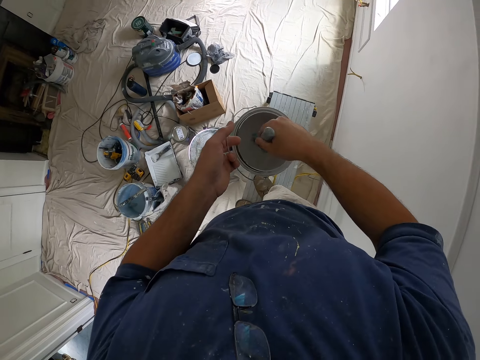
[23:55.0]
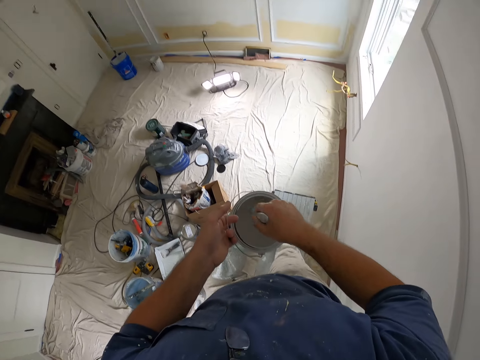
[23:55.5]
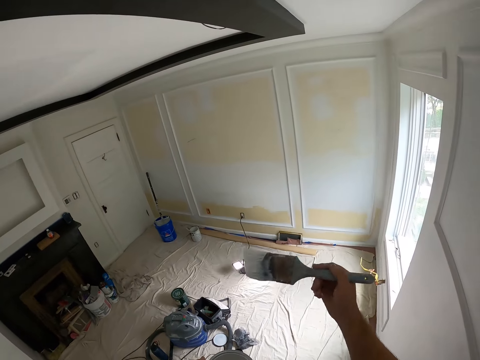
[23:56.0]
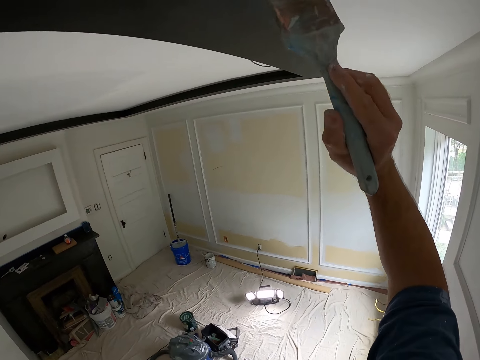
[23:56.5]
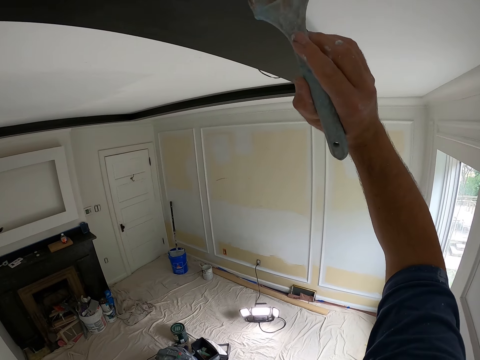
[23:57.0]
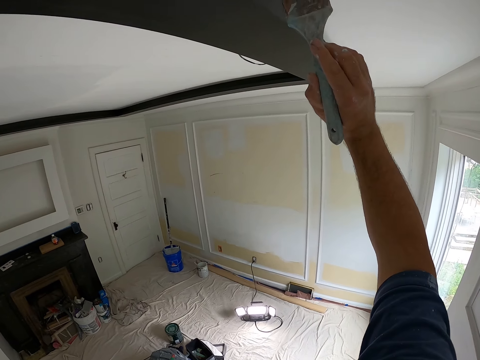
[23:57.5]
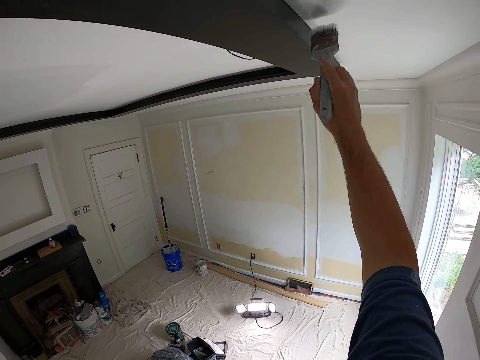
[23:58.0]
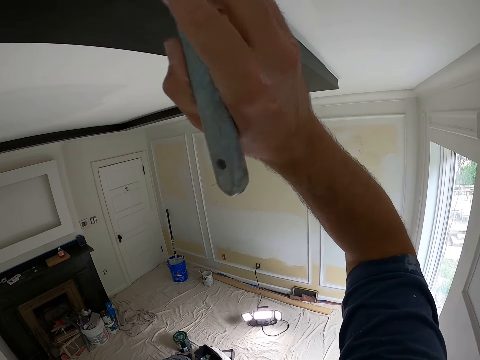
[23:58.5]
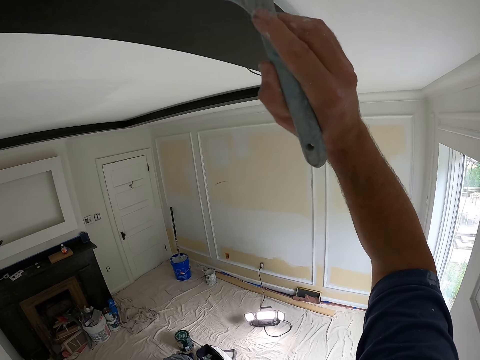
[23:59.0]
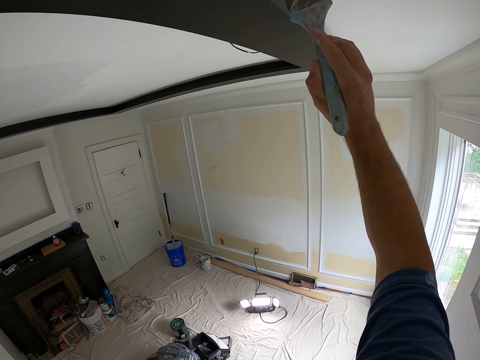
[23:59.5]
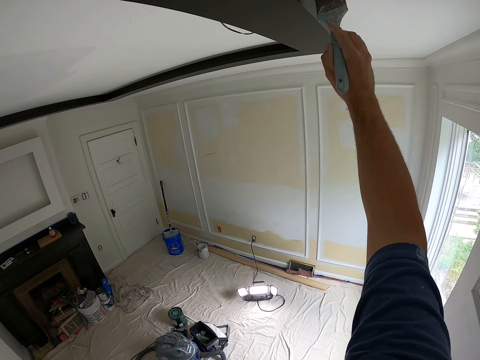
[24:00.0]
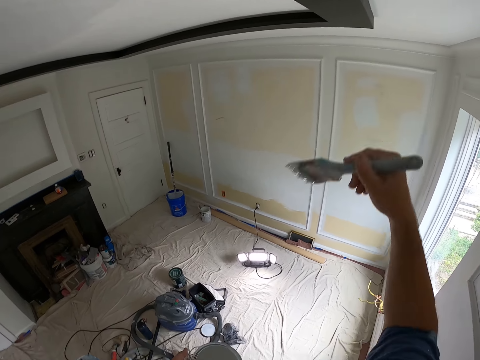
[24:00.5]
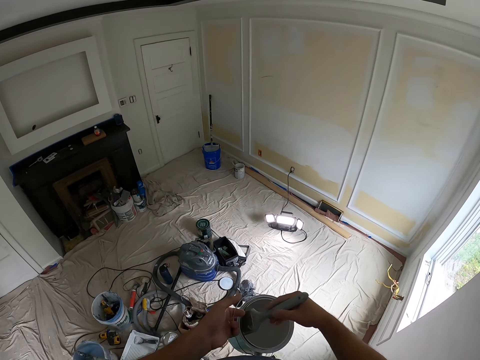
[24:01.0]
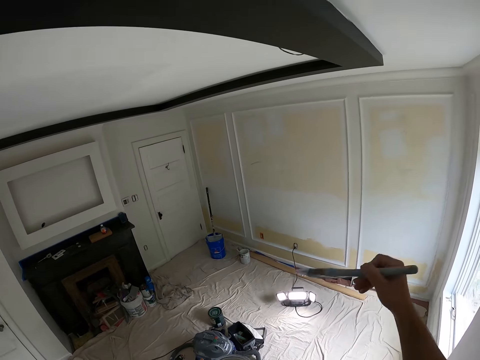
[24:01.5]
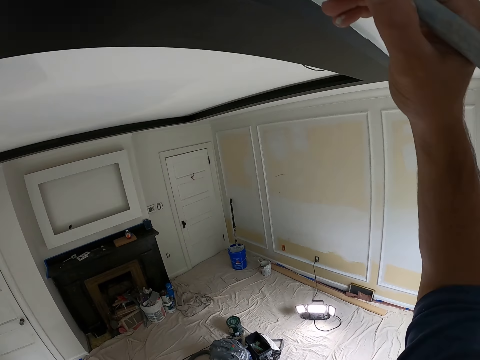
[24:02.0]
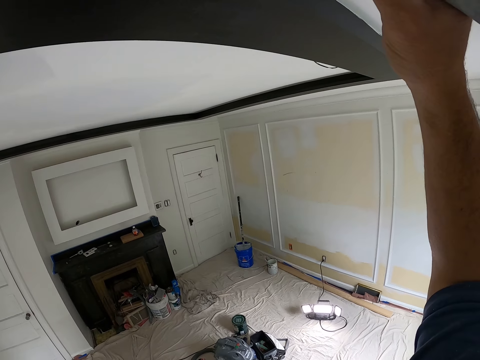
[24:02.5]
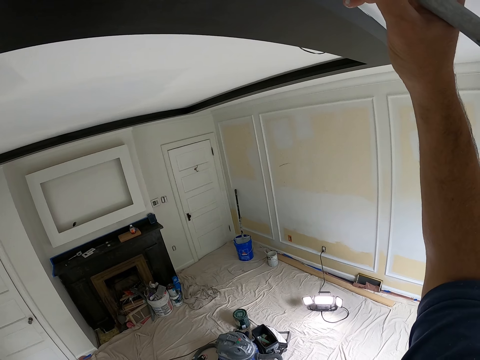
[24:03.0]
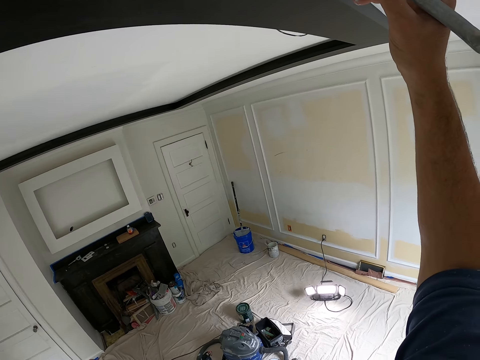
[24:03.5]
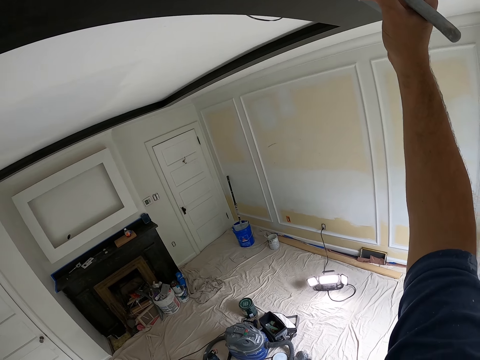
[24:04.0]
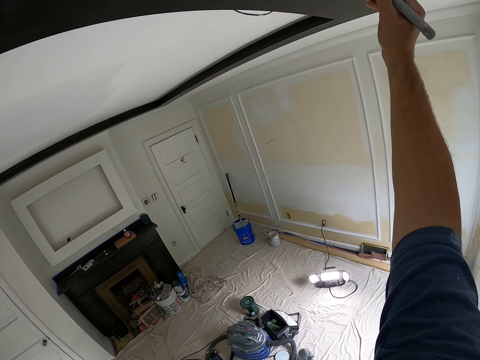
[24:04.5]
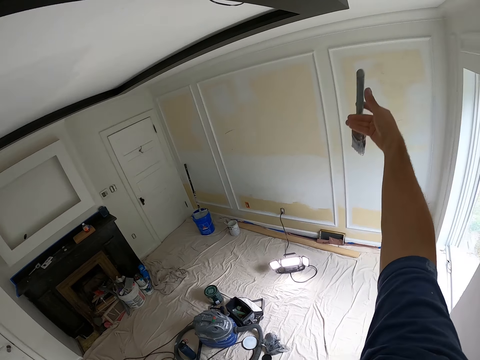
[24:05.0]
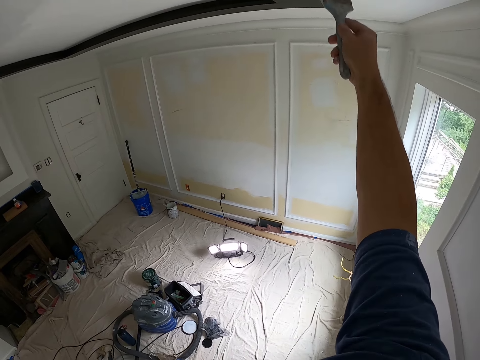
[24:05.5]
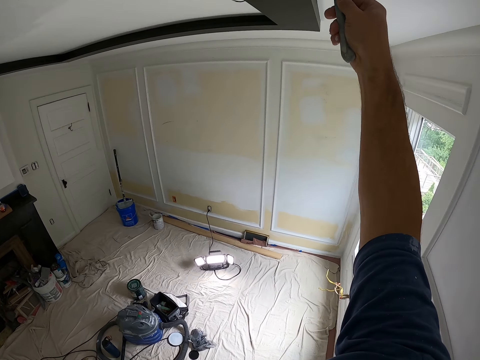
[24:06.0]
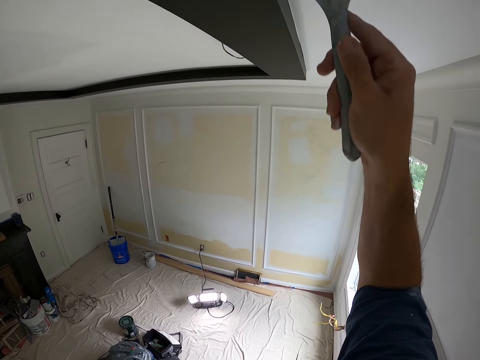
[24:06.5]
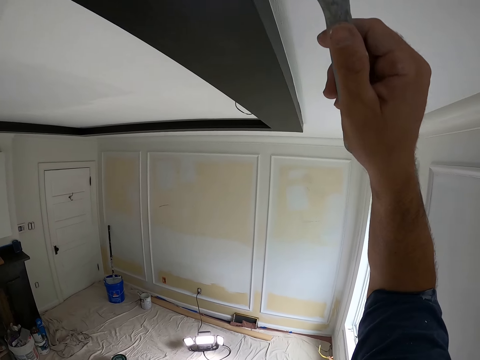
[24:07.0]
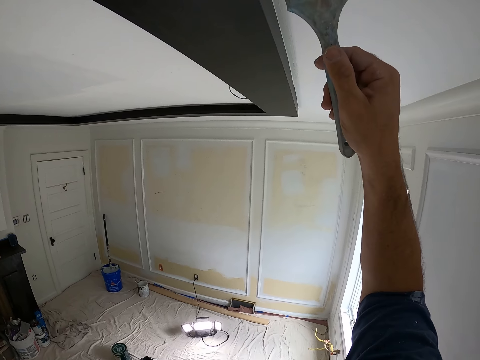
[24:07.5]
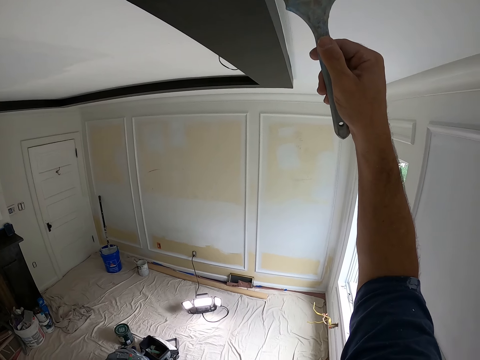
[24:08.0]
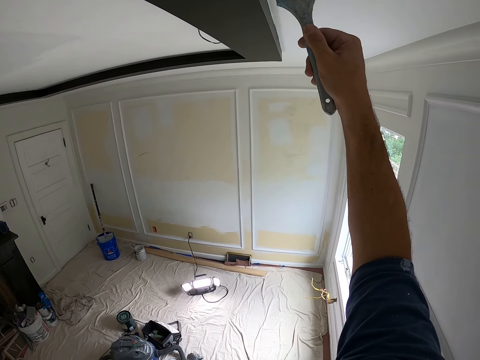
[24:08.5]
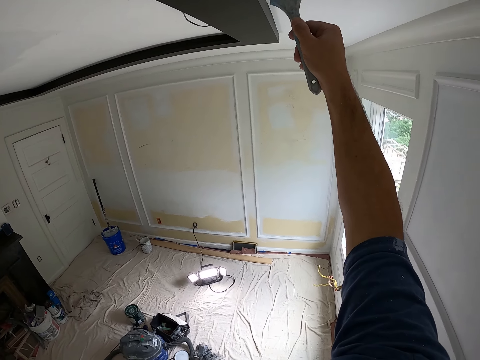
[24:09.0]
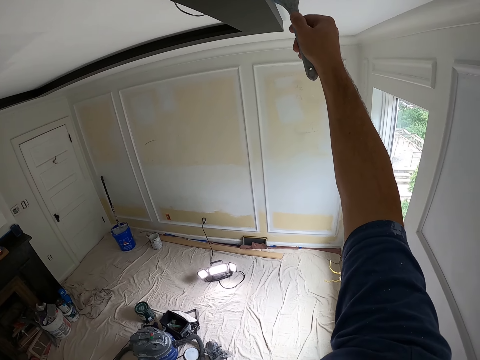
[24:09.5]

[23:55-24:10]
The camera wearer dips the paint brush into the paint can. They remove the paint brush from the paint can. They paint the ceiling with the paint brush. They dip the paint brush into the paint can. They remove the paint brush from the paint can. They paint the ceiling with the paint brush.

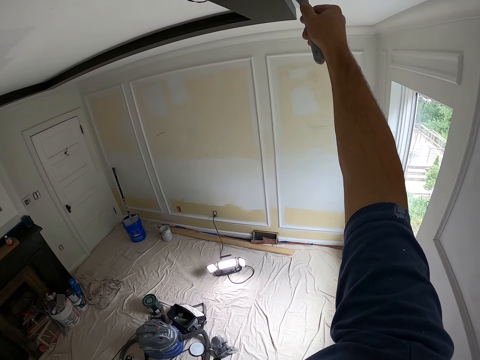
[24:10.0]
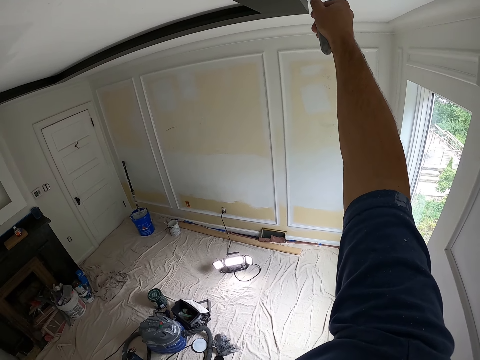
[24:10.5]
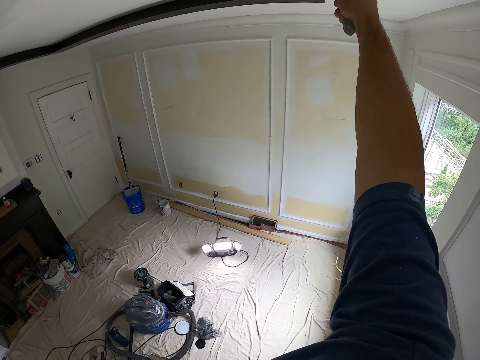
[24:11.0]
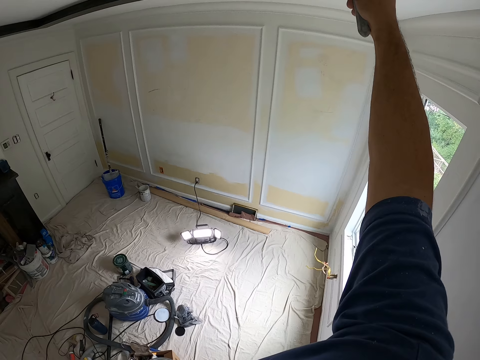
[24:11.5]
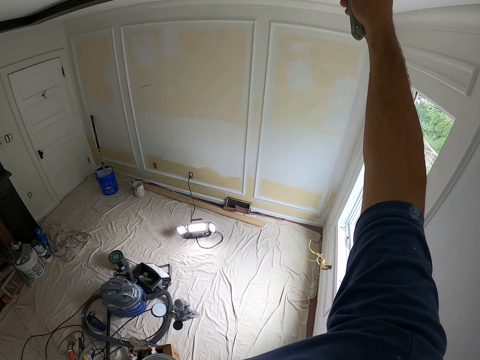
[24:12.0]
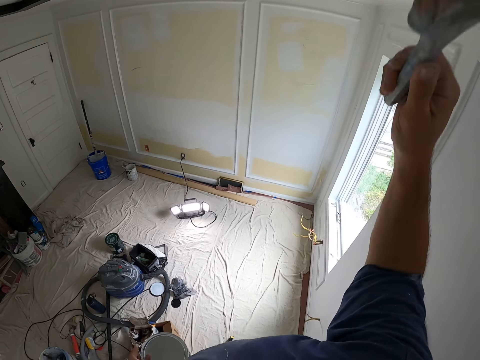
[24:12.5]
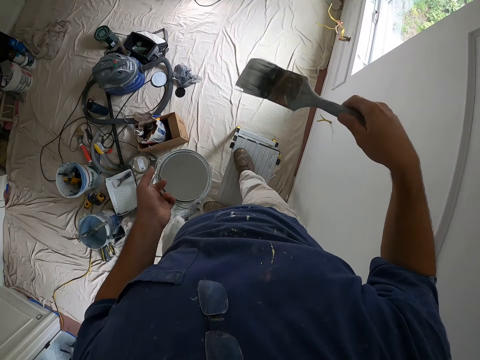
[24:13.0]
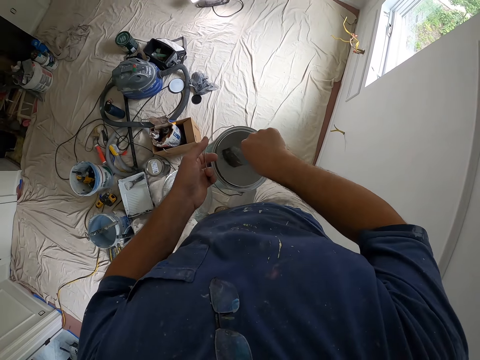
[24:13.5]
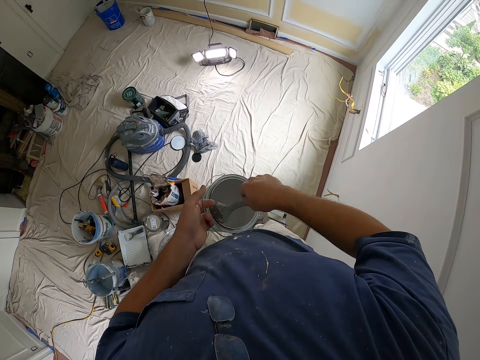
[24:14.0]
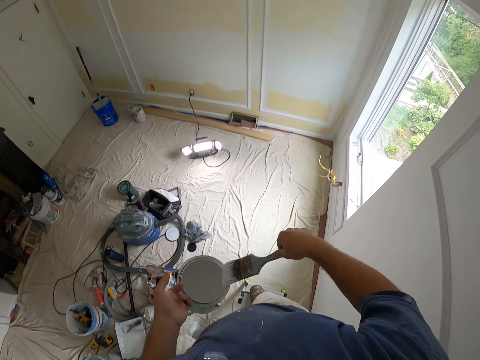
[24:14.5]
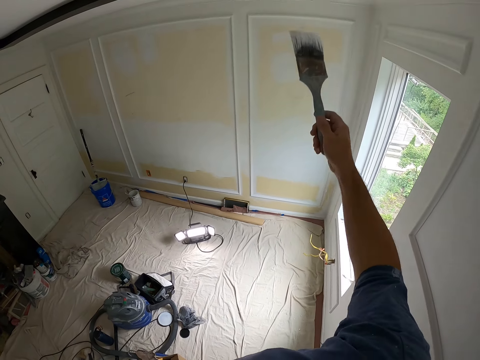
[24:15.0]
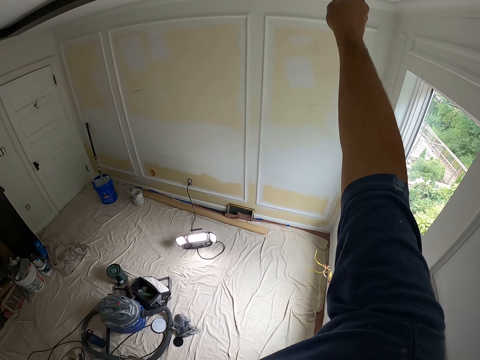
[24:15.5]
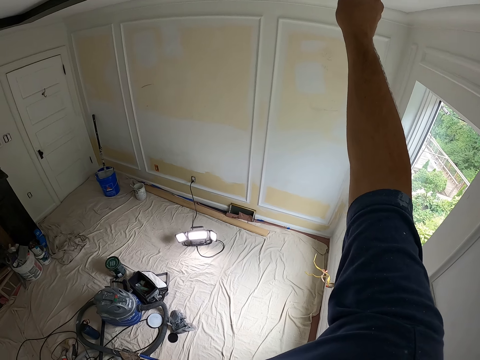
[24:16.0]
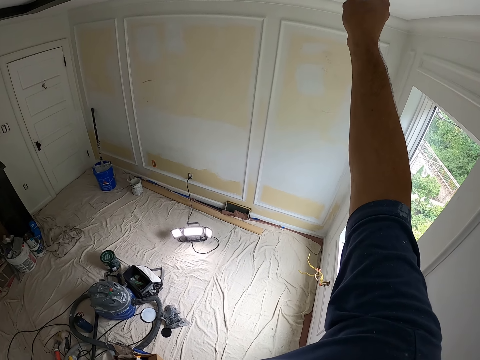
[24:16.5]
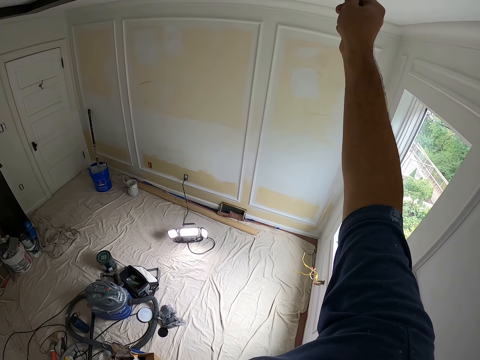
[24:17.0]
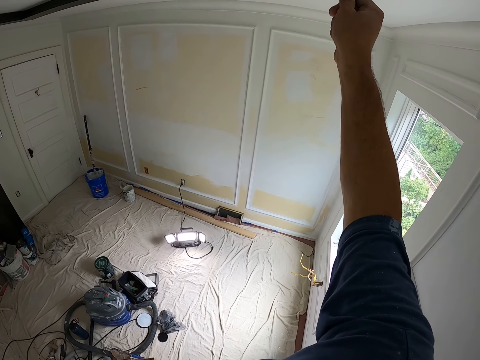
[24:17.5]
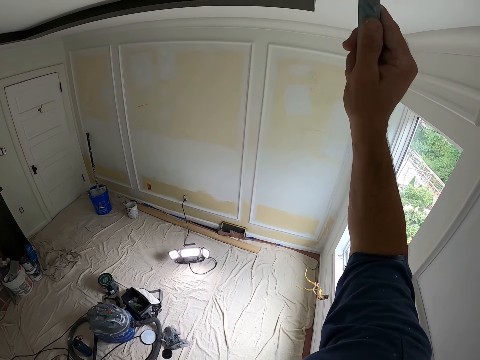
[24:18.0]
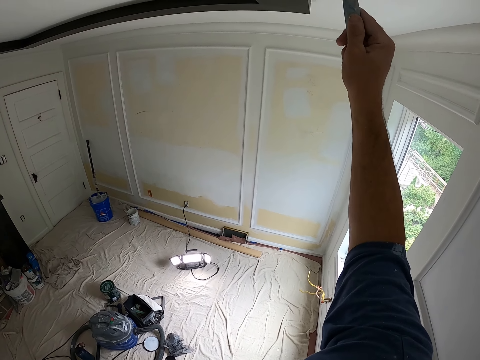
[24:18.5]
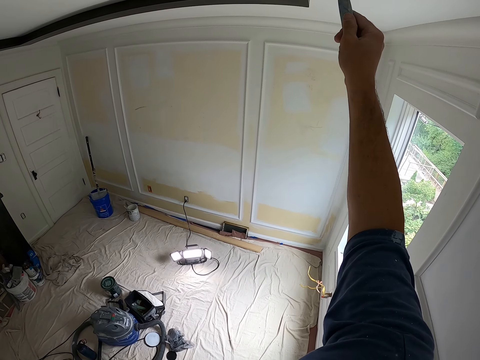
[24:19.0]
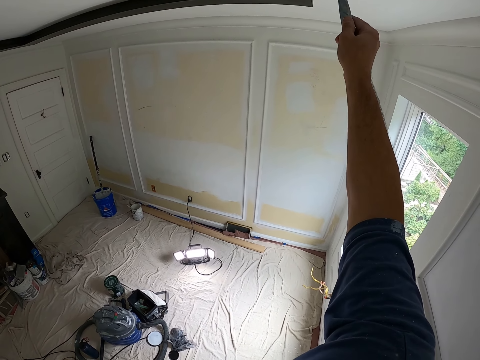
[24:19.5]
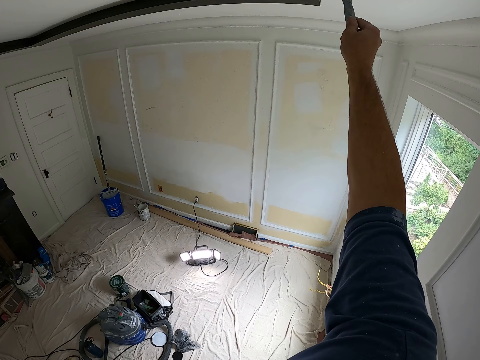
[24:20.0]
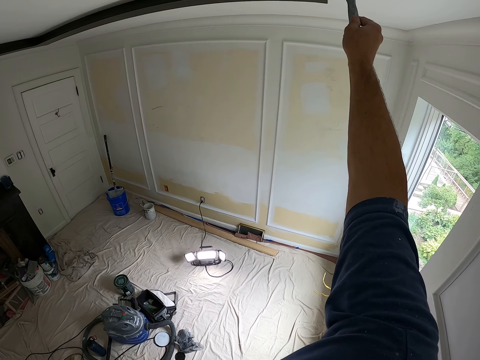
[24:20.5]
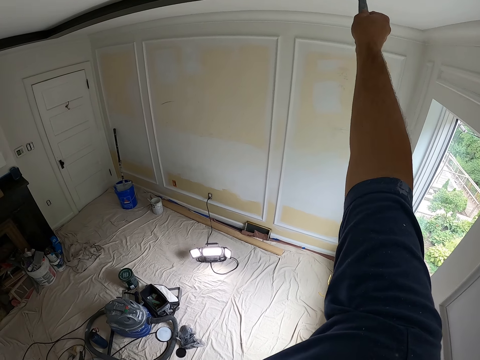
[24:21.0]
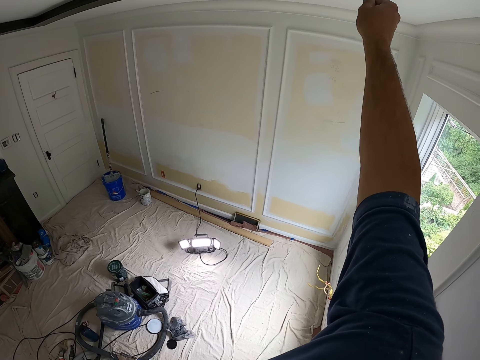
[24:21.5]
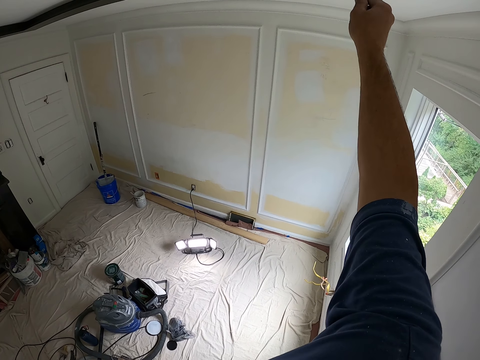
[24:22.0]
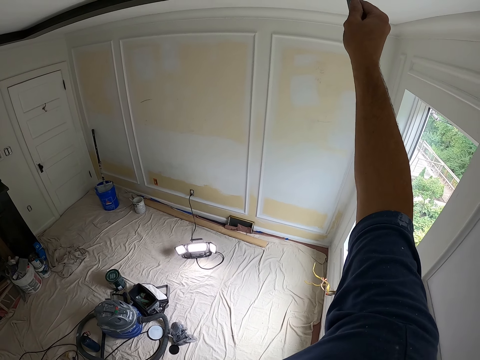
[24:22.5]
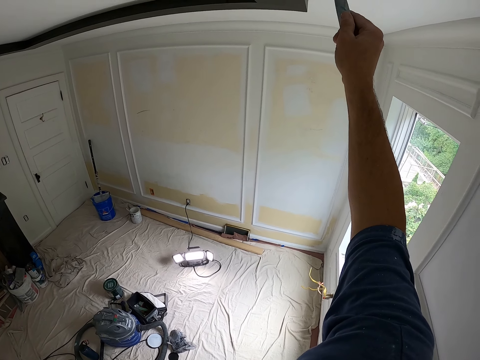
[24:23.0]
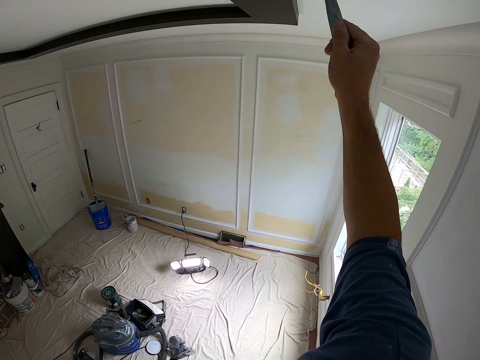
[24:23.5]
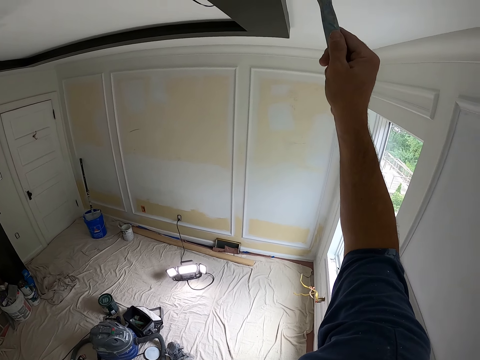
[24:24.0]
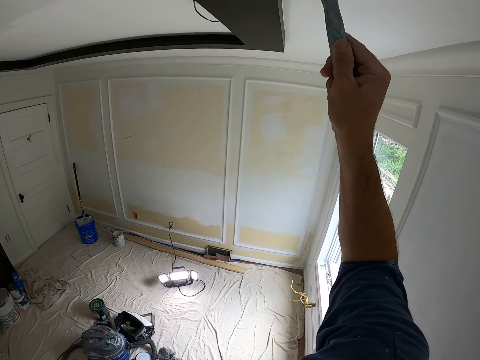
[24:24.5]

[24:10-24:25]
The camera wearer dips the paint brush into the paint can. They remove the paint brush from the paint can. They paint the ceiling with the paint brush.
